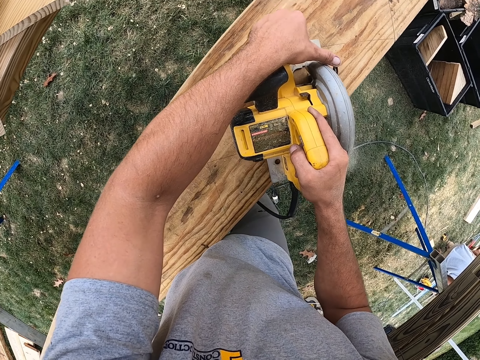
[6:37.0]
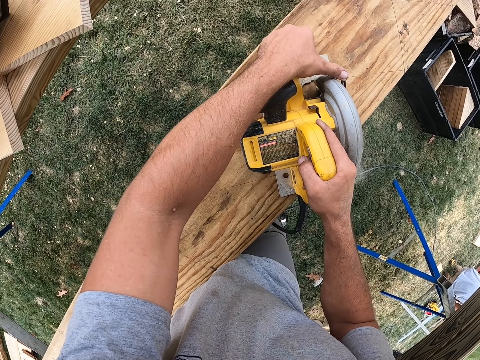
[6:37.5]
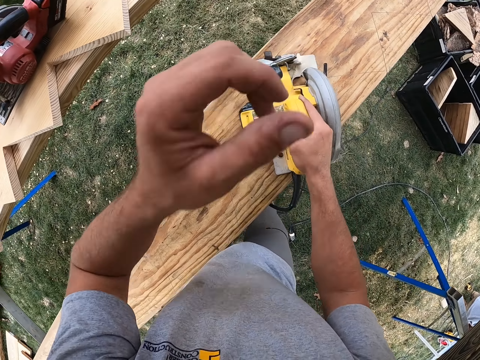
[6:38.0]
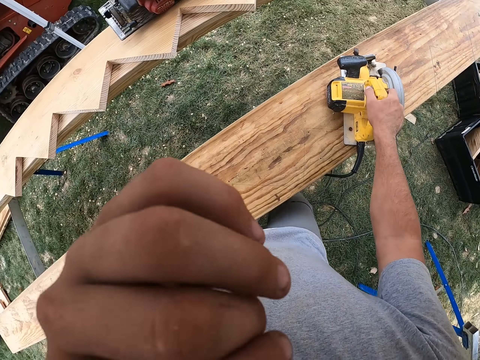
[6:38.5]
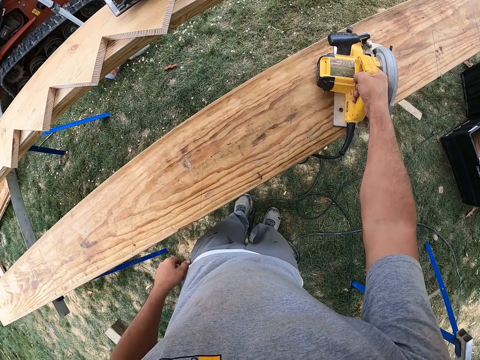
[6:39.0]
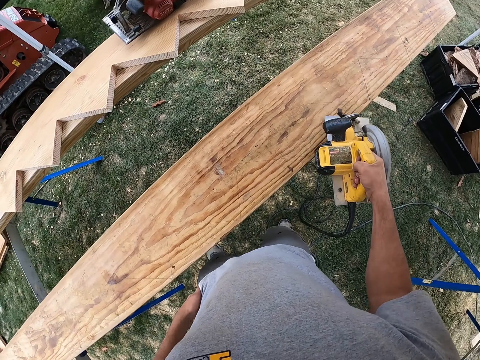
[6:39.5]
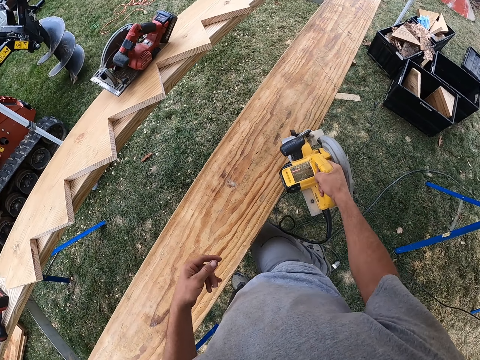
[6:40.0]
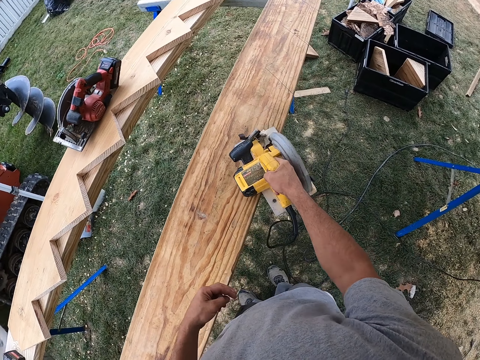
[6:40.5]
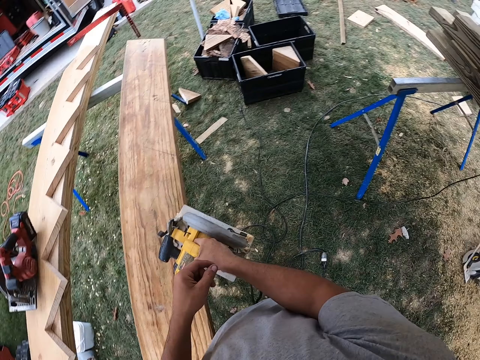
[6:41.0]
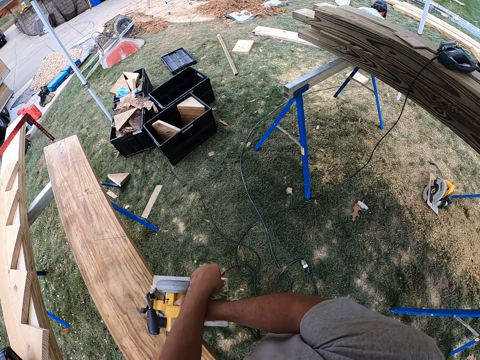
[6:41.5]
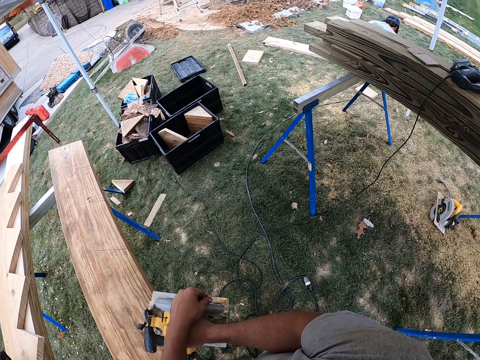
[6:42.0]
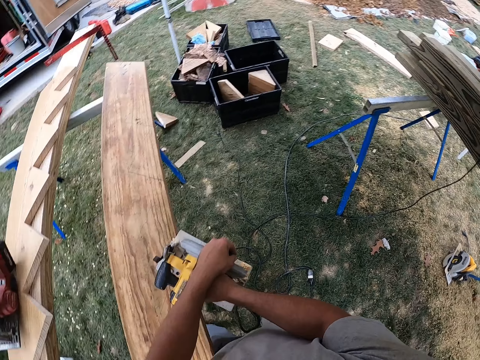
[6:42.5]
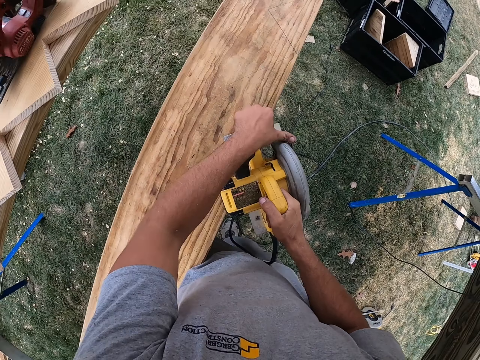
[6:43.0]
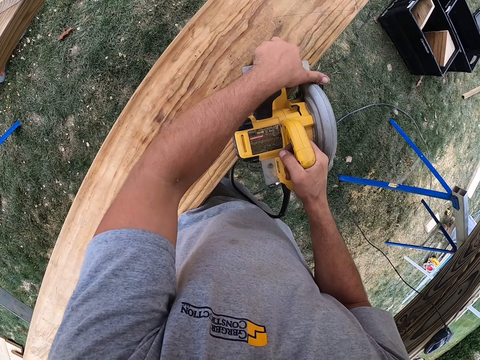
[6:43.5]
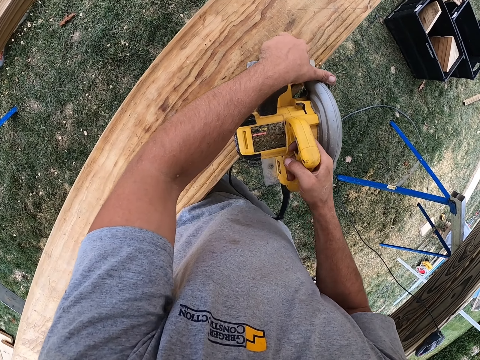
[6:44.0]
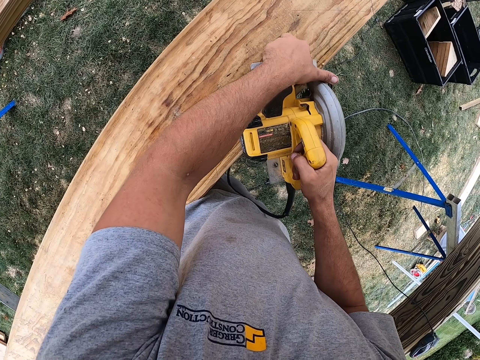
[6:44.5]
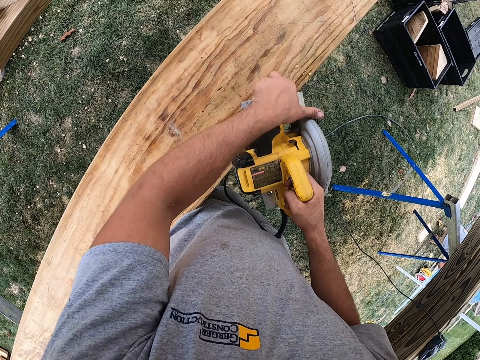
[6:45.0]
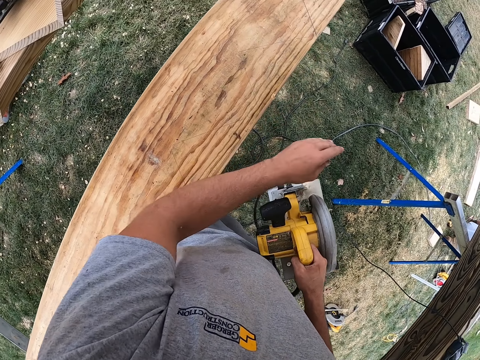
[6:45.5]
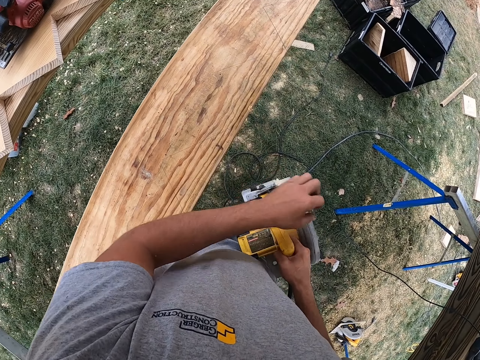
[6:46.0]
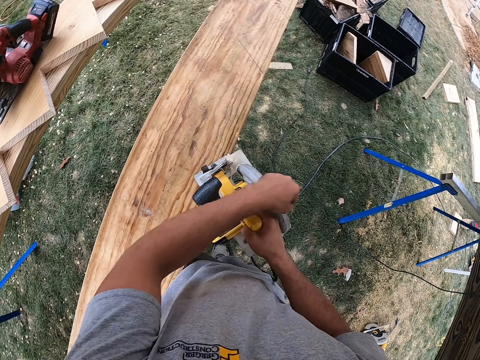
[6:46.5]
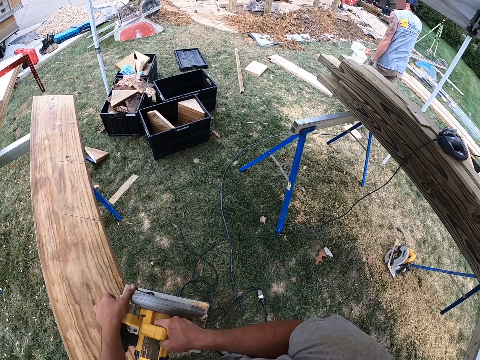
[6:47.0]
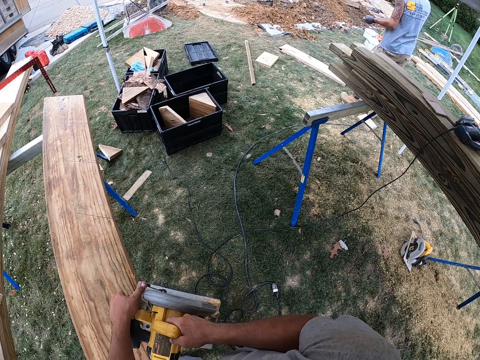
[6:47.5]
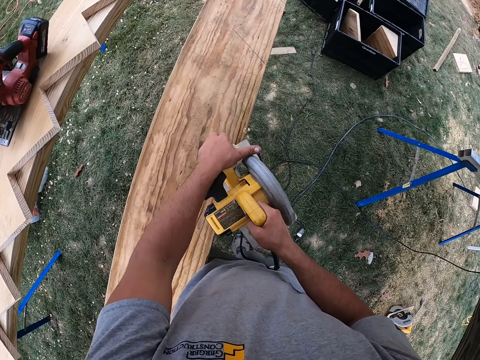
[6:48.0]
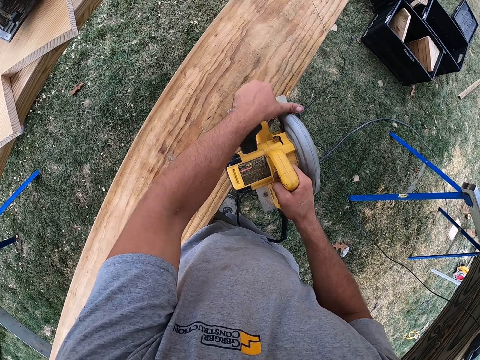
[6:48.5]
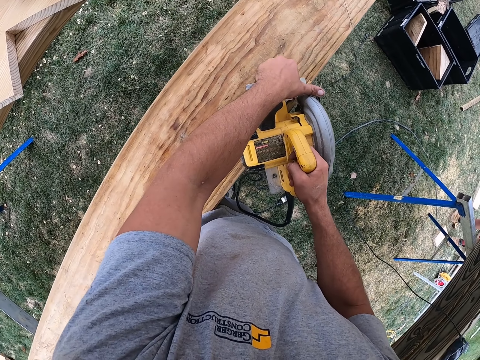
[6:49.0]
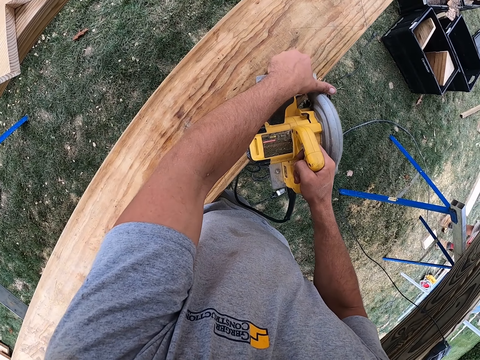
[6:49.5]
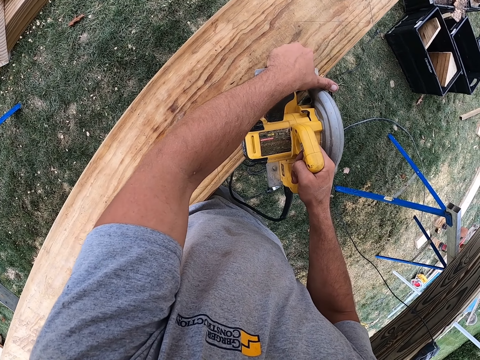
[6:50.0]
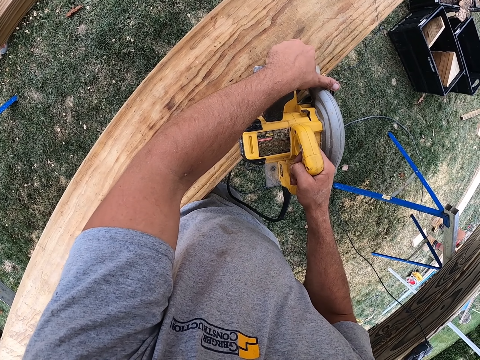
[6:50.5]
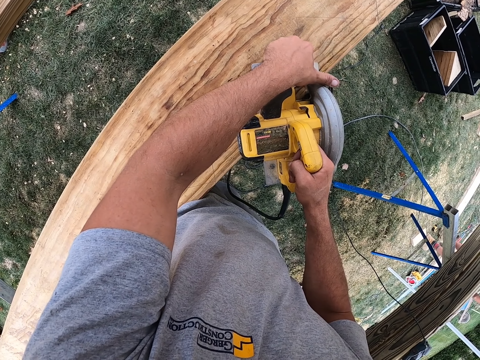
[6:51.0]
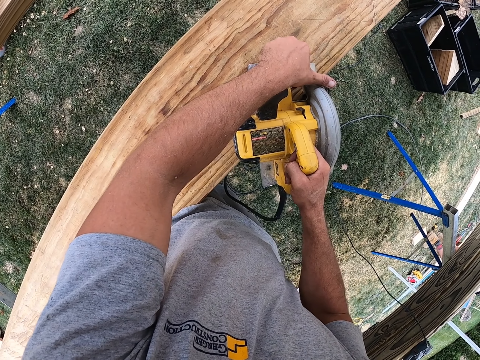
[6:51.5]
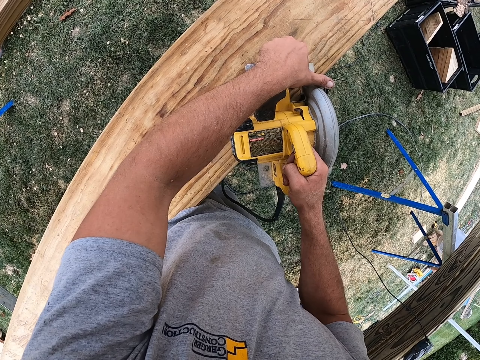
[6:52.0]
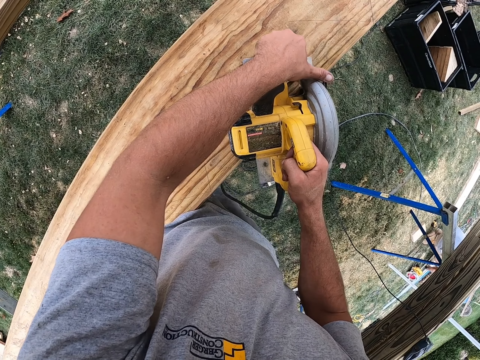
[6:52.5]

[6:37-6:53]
The camera wearer touches his face with his left hand. He cuts the wood with a wood cutting machine. He wipes the piece of wood with his left hand. He cuts the wood with the wood cutting machine.

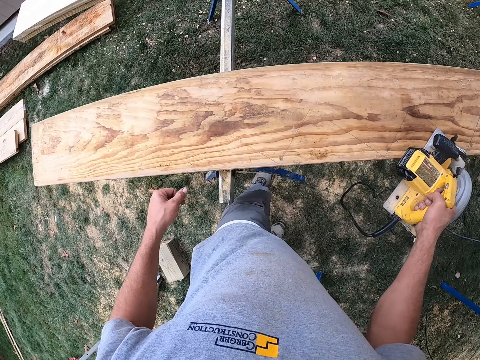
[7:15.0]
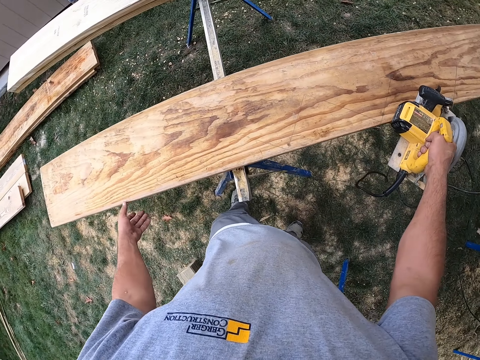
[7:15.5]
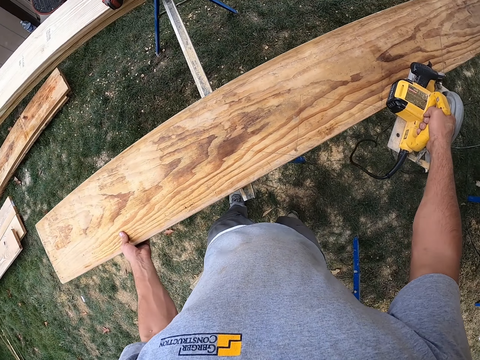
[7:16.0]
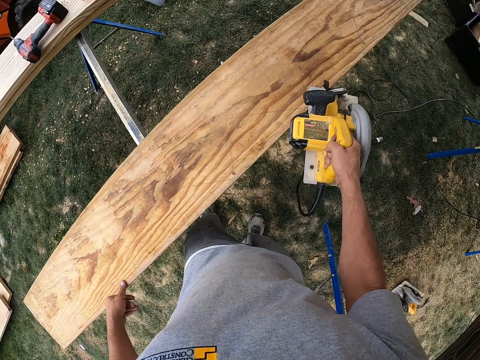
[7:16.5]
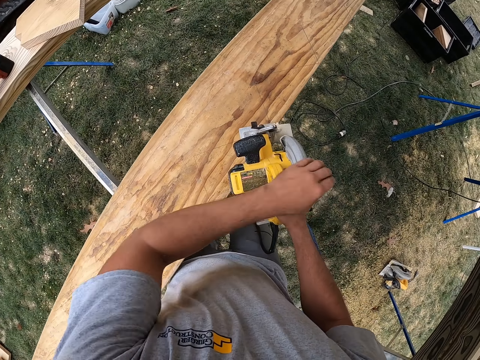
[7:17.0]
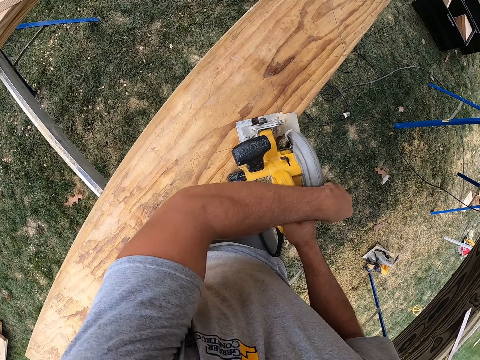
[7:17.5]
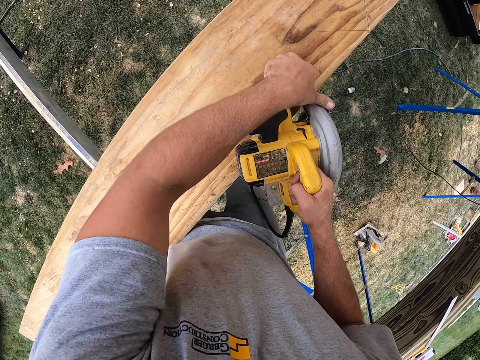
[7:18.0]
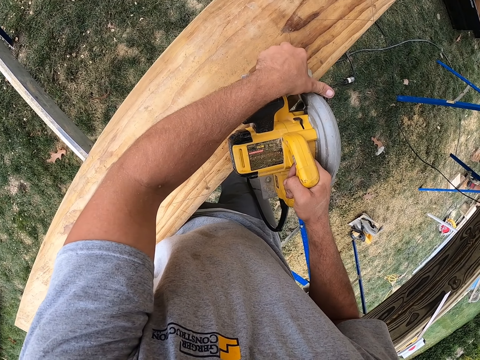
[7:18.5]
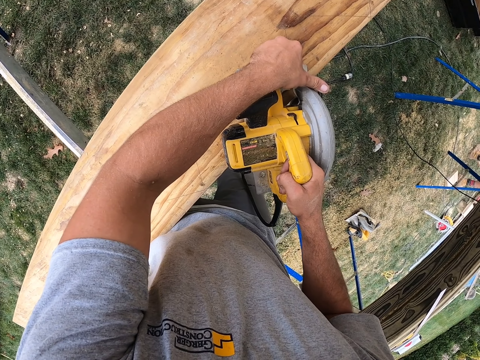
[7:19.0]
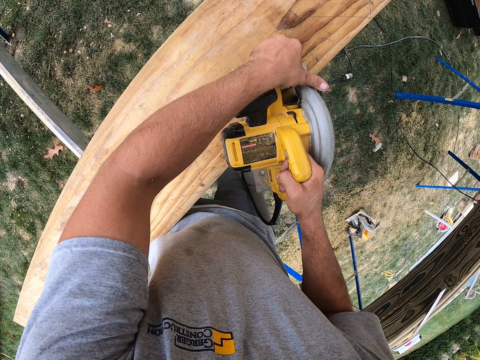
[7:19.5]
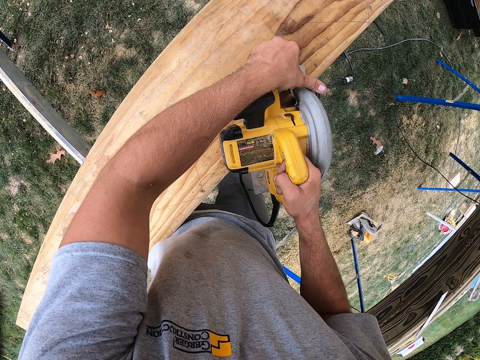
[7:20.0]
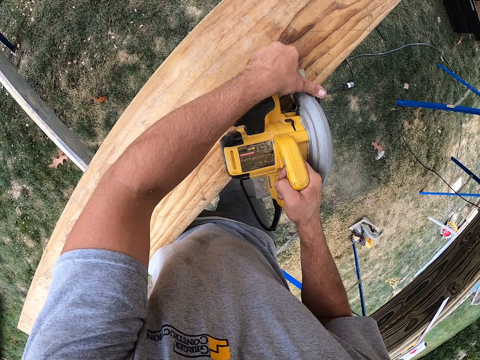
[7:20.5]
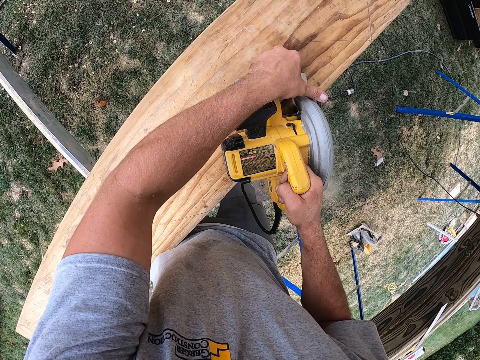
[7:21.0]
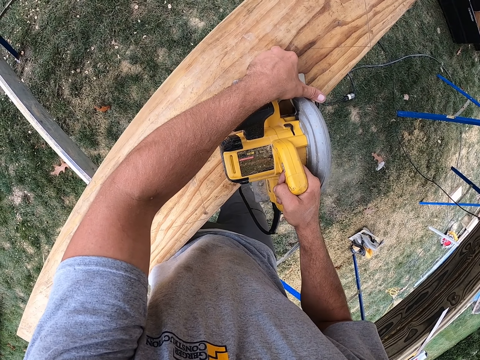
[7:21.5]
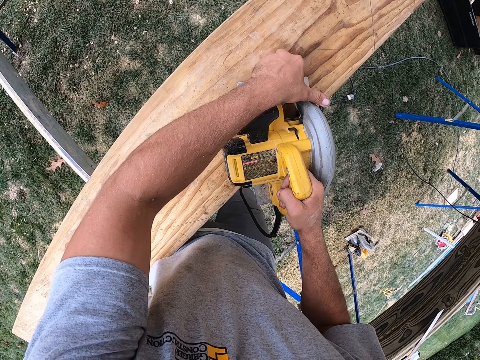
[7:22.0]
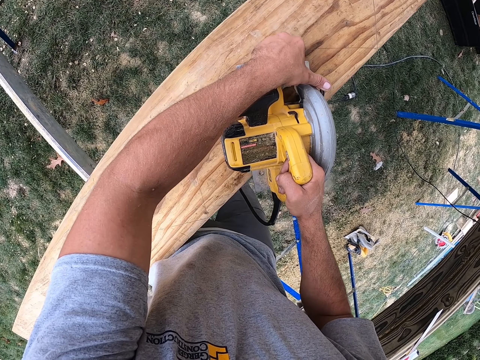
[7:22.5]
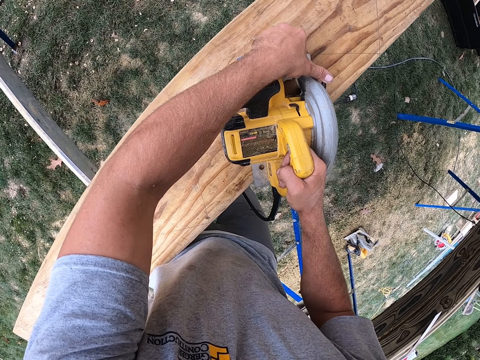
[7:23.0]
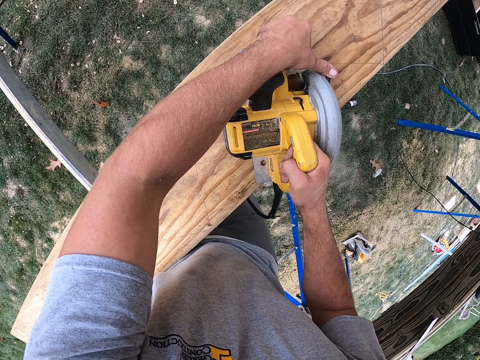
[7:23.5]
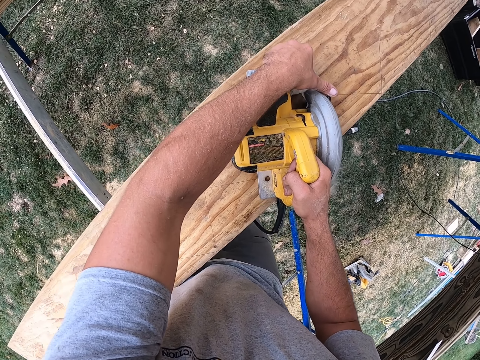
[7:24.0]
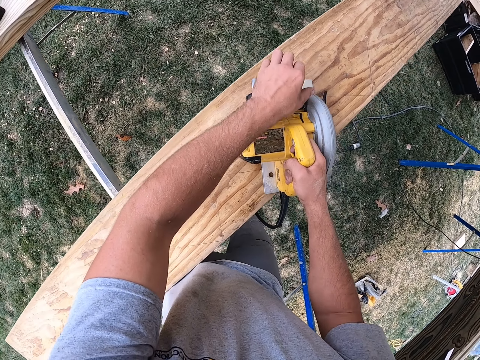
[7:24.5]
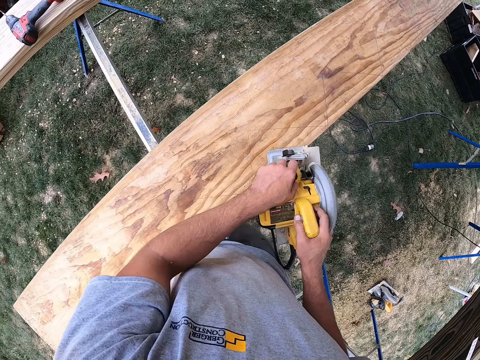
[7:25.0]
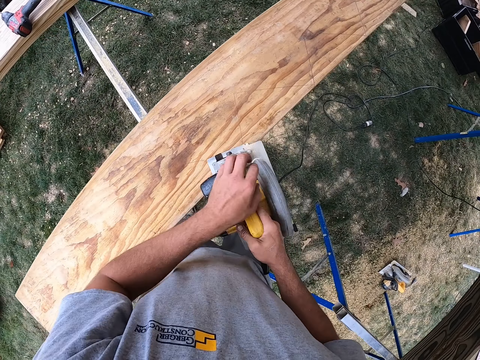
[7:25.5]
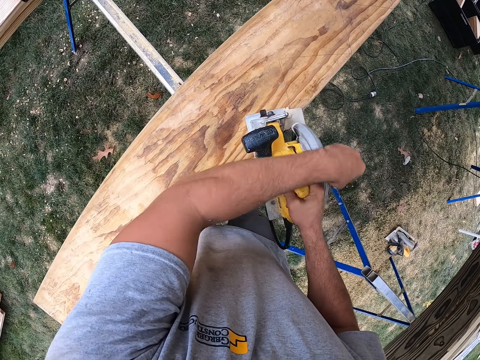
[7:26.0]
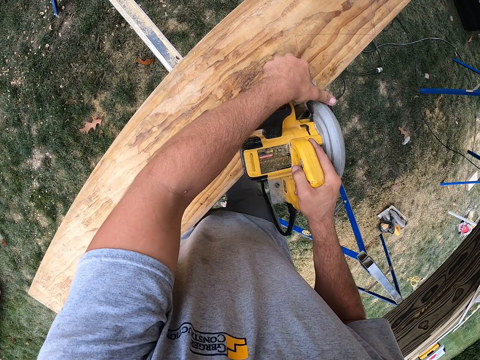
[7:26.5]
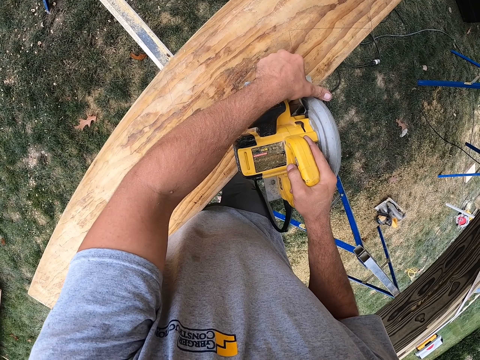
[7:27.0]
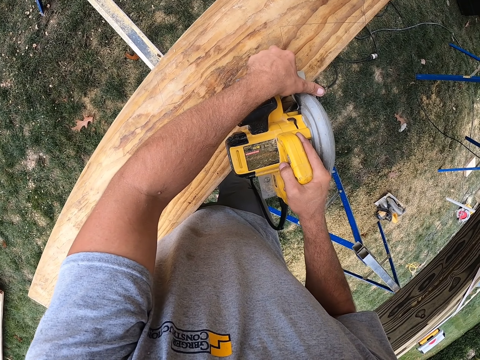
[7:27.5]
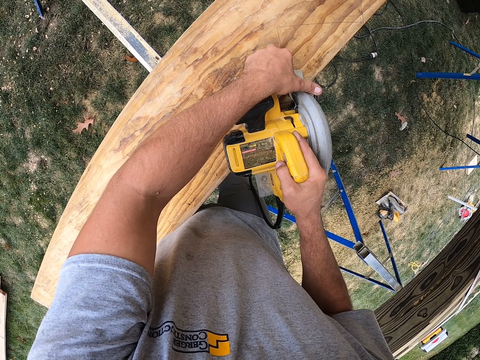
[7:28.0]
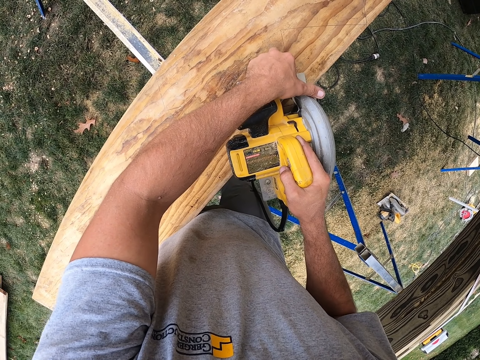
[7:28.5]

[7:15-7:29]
The camera wearer moves the wood frame. They cut the wood with the cutting tool.
